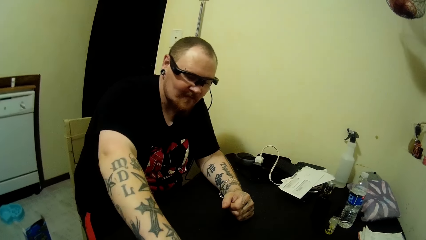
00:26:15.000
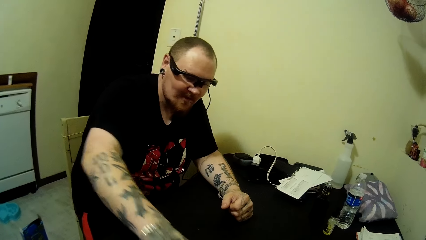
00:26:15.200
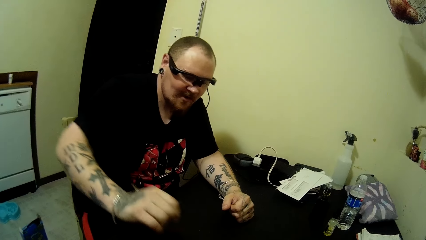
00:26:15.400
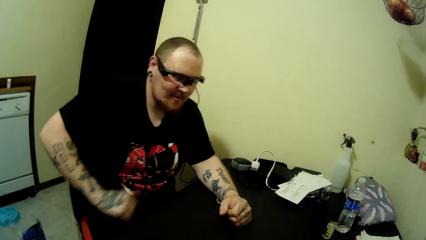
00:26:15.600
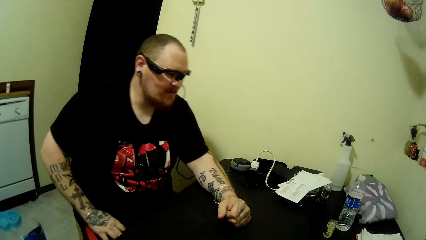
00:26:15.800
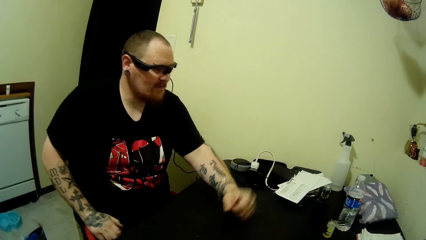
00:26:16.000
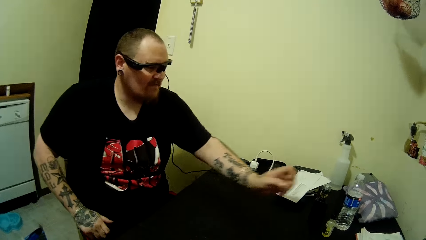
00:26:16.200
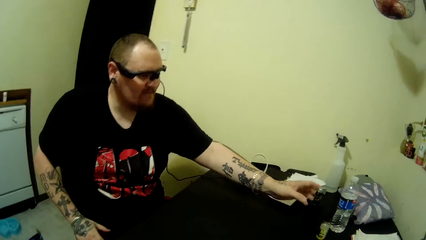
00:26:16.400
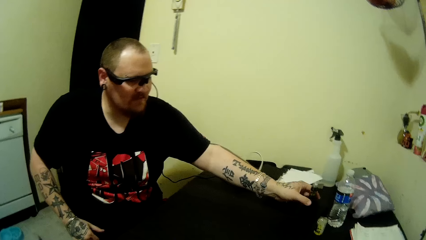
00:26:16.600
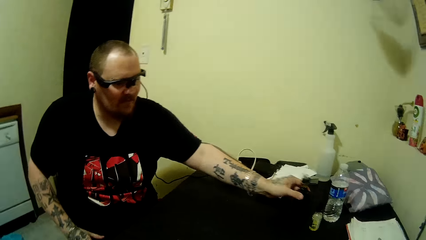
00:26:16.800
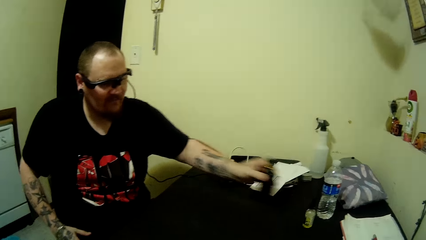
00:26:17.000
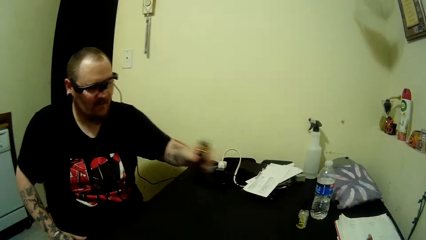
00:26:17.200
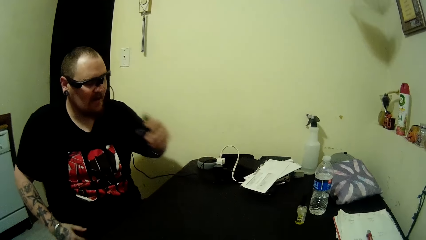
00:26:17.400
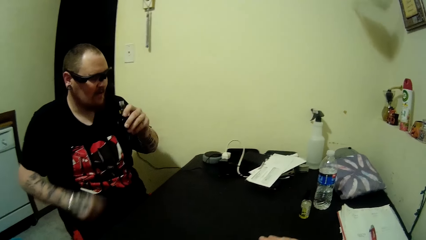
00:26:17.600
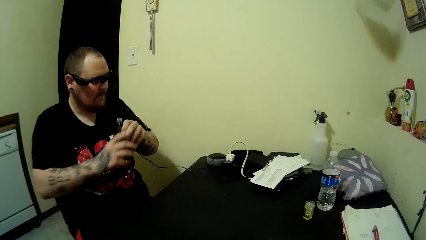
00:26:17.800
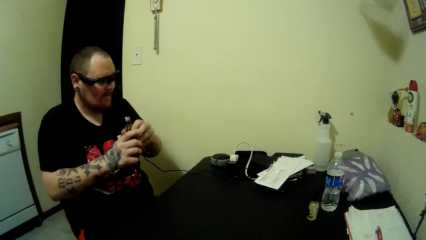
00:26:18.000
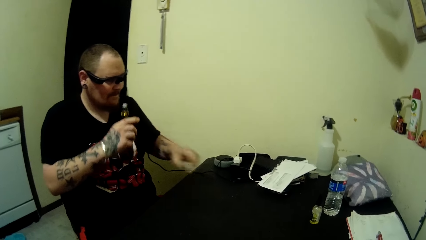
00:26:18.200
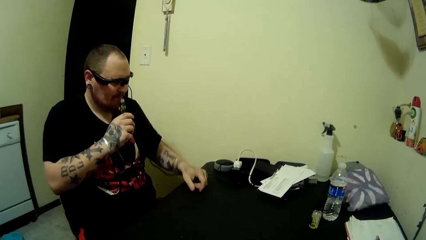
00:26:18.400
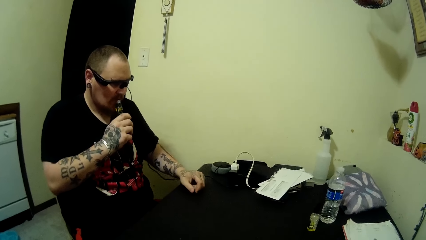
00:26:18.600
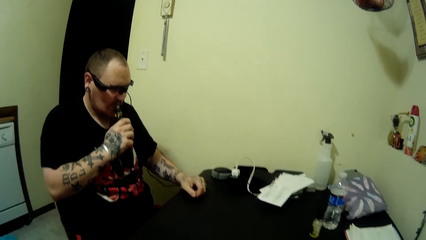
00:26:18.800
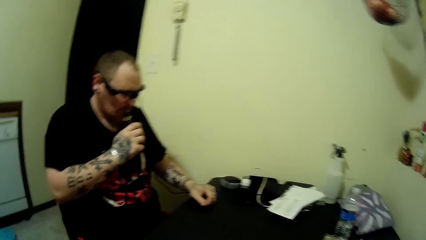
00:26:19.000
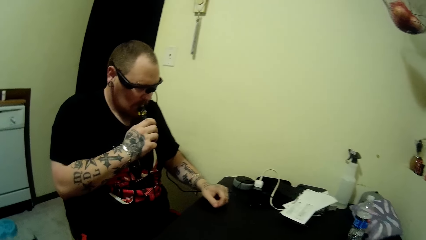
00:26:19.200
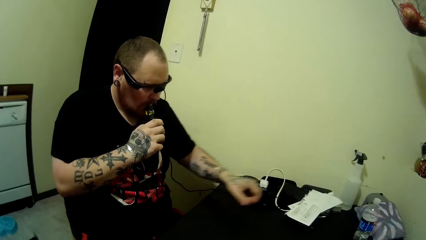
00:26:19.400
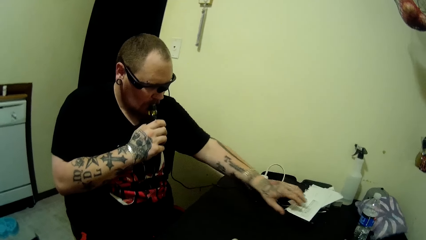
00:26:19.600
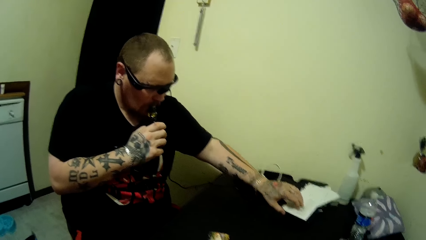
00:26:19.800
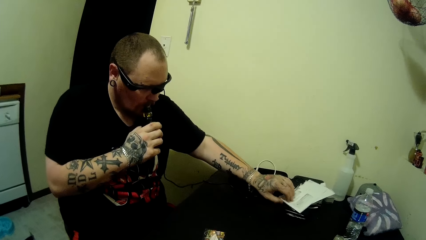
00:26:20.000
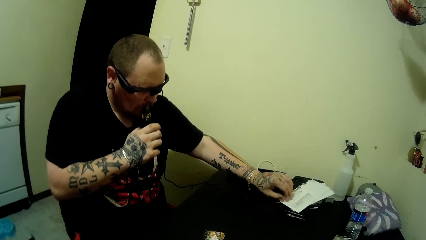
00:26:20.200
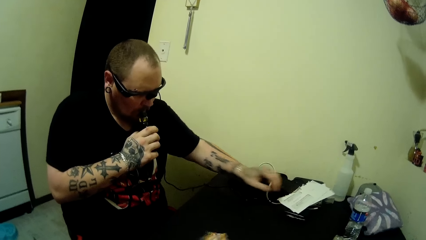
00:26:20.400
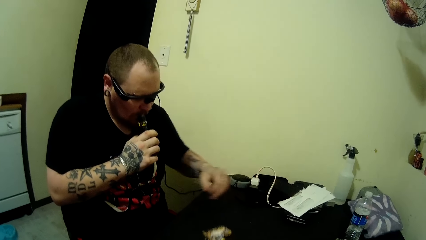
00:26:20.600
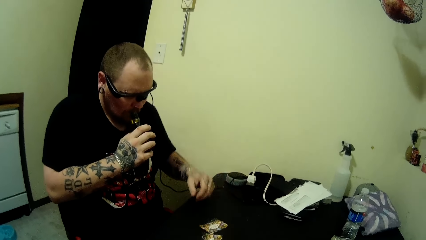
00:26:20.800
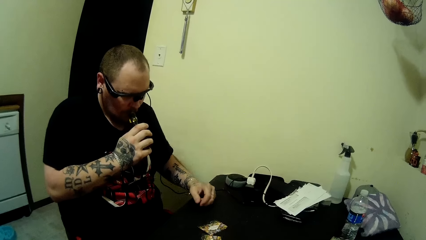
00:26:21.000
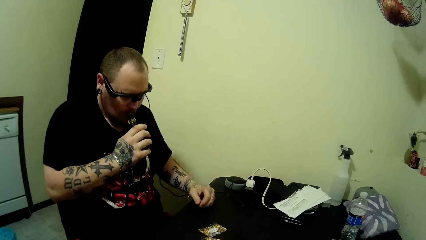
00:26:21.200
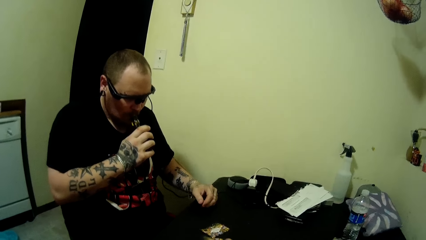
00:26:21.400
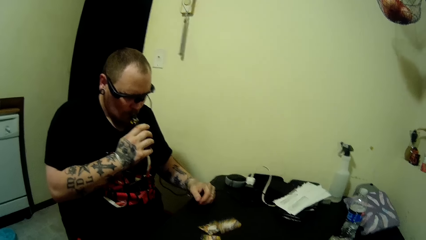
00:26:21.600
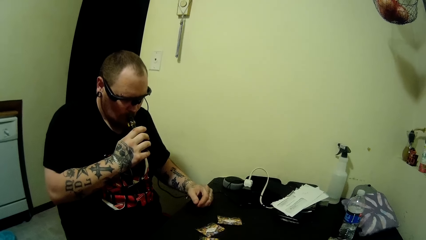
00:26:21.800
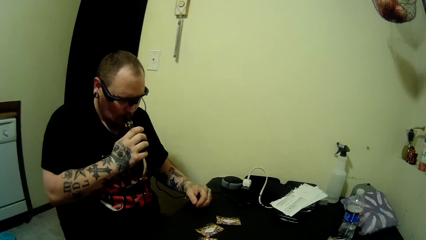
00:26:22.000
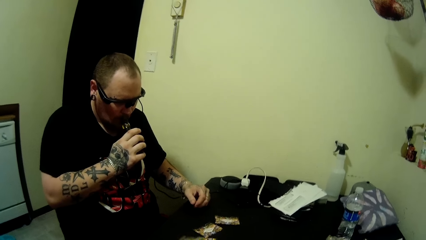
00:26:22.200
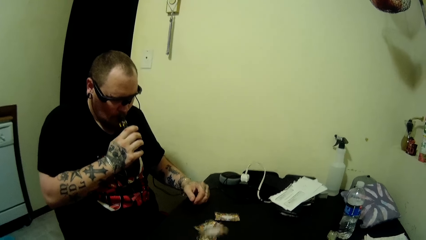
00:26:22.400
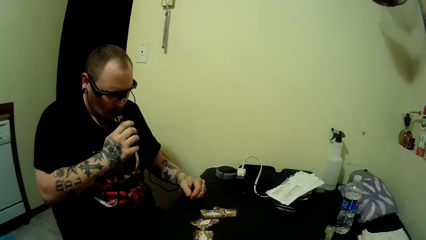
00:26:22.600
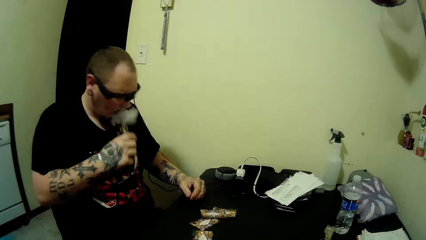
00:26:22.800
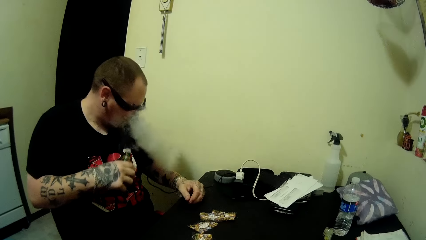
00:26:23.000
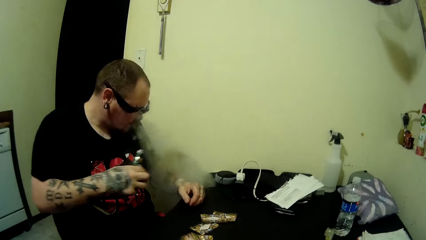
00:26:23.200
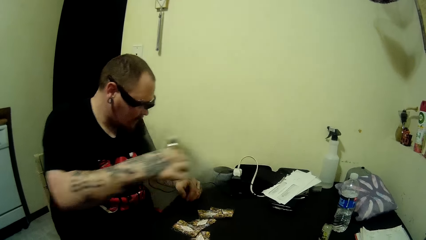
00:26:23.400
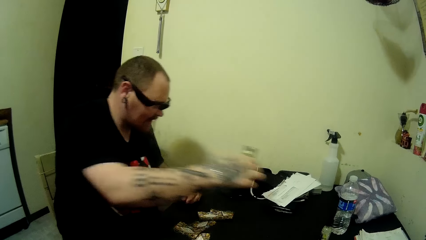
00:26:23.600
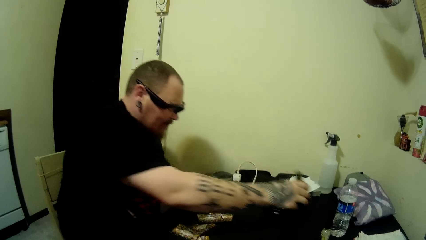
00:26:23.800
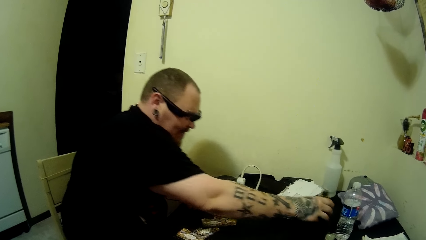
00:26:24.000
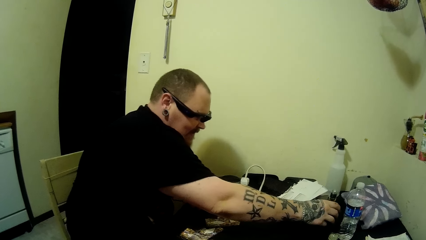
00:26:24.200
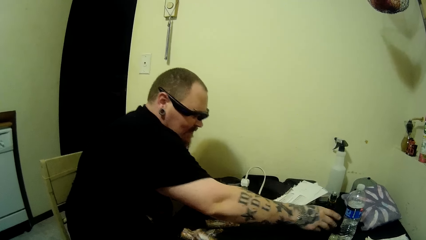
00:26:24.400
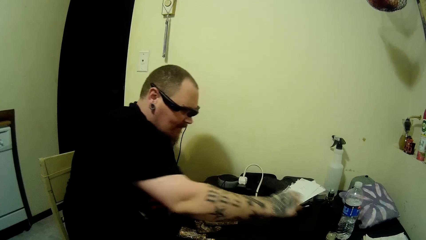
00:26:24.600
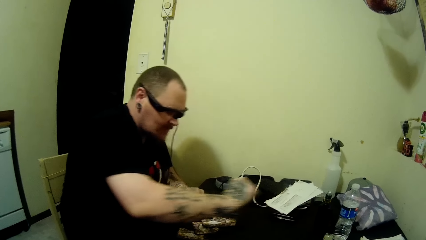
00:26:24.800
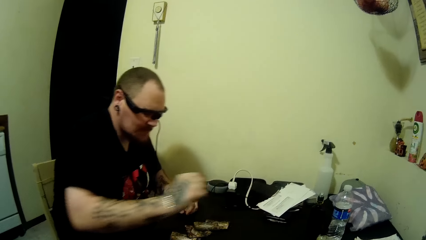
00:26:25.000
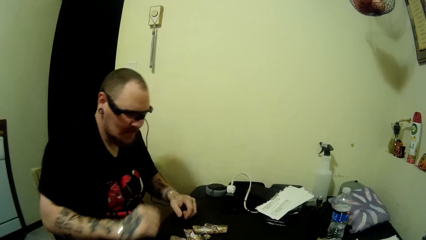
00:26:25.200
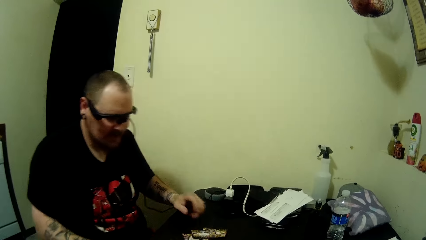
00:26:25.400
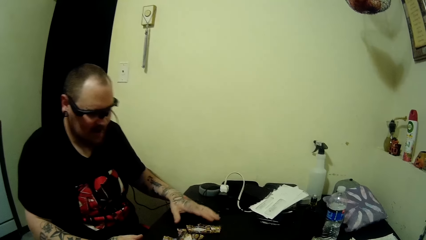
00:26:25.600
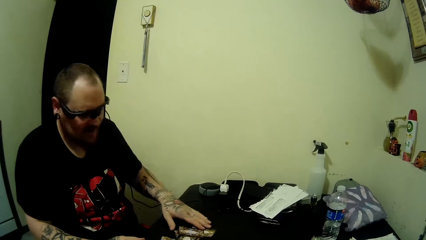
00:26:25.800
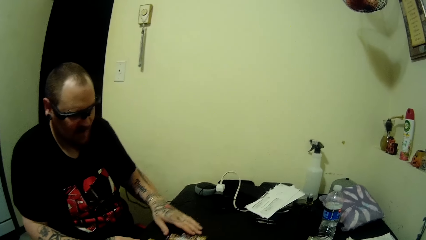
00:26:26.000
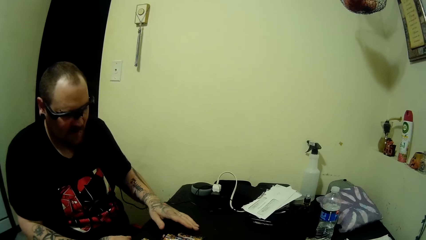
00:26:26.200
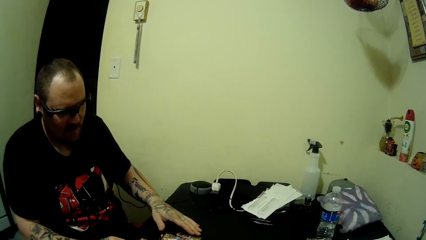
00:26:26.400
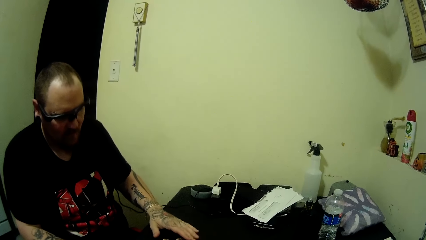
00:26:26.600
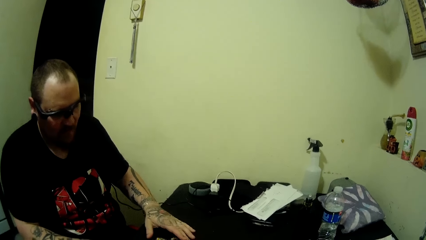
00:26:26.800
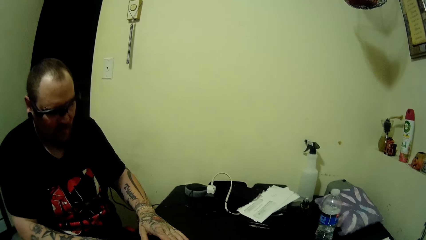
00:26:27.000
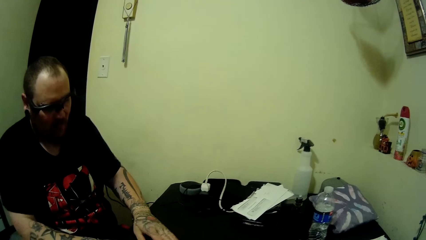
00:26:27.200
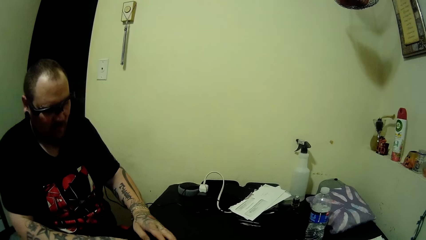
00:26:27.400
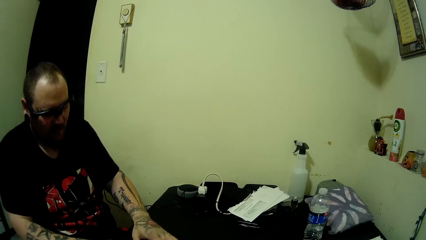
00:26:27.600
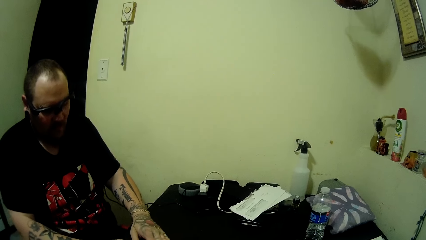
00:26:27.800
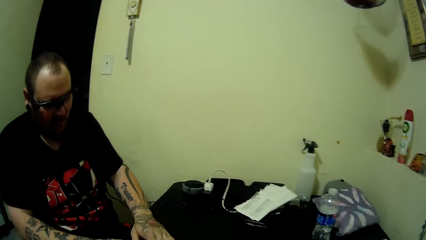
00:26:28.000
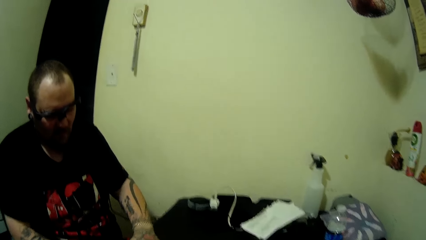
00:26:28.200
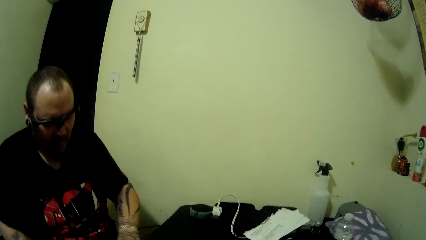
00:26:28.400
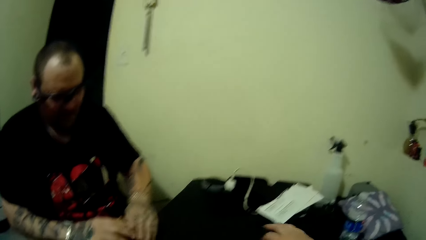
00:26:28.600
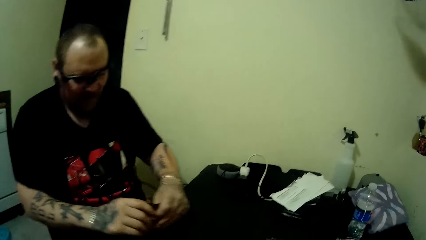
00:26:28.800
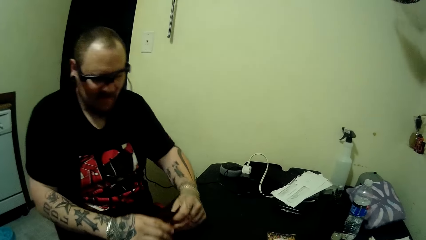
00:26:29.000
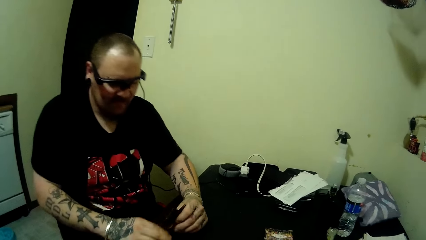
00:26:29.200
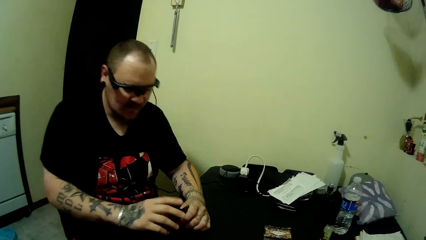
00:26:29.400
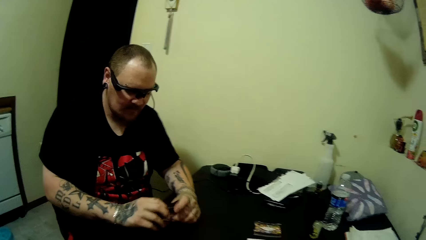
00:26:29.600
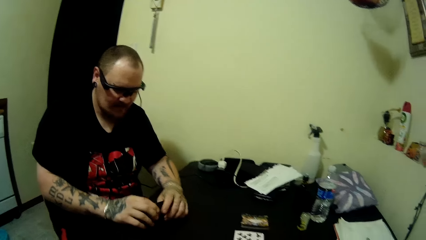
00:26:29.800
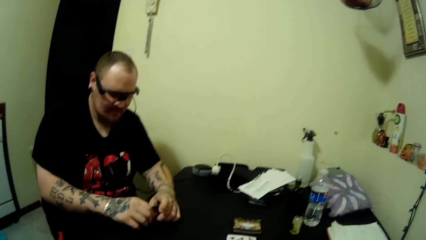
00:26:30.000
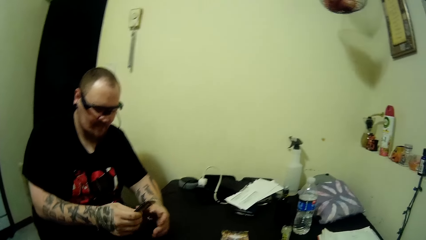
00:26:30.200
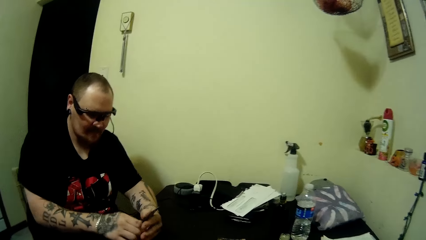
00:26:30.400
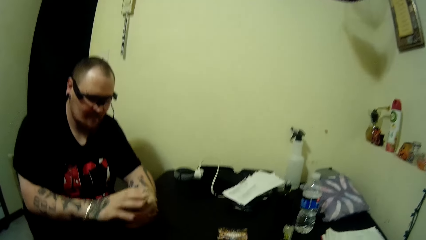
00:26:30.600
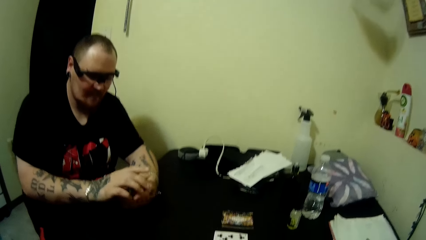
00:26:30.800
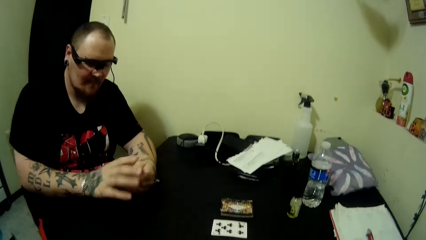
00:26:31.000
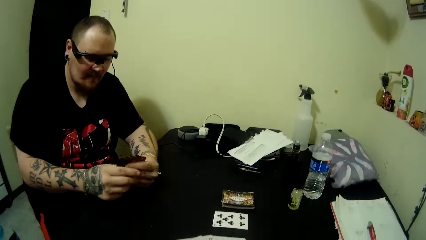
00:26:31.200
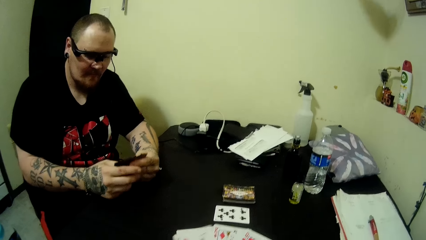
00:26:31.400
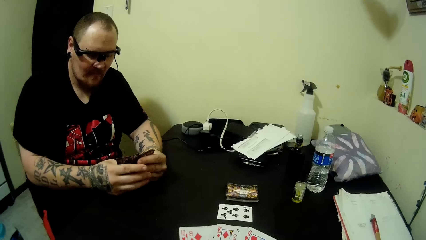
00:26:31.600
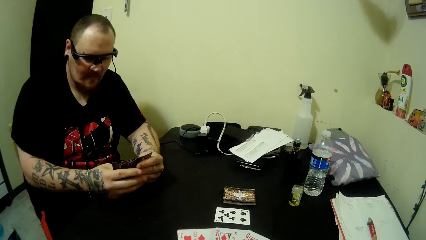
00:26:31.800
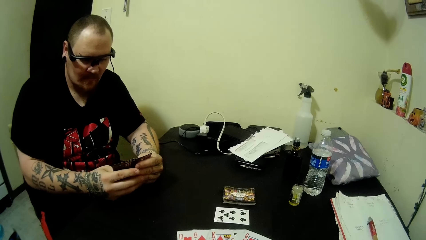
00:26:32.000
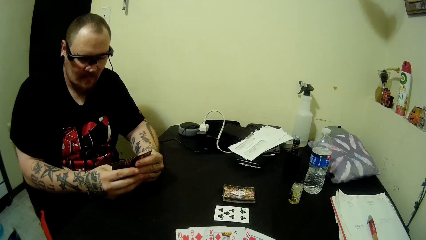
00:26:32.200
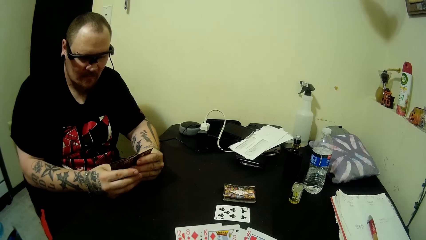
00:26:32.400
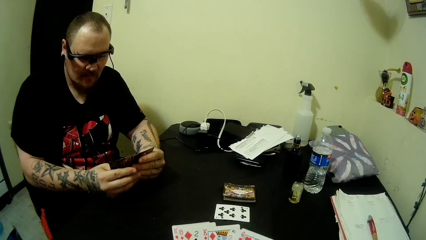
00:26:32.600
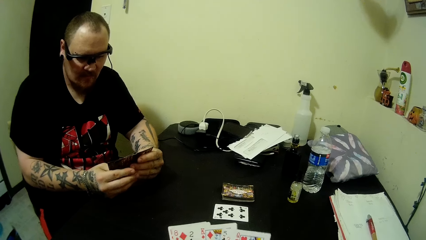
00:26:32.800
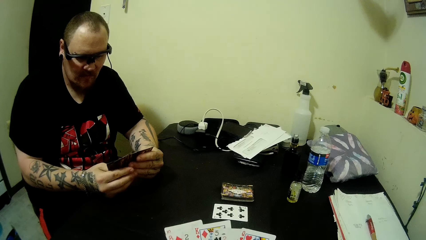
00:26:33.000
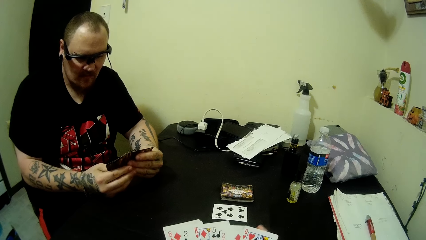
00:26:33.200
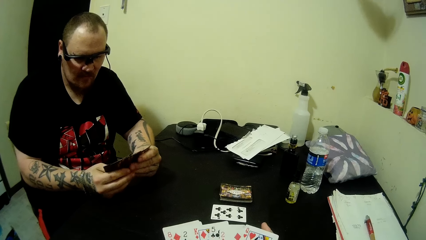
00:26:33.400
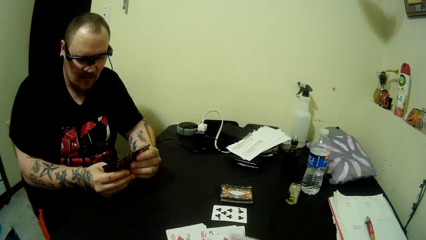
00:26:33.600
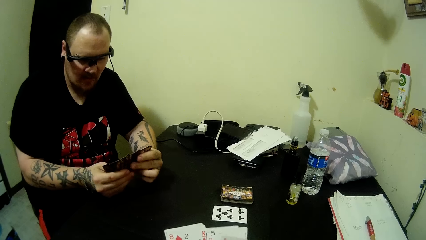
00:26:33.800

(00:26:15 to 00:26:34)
A man picks up a shisha vessel from the table. The man siphons the shisha. The man touches the playing cards. The camera wearer moves the playing cards. The man drops the shisha vessel on the table. The man picks up the cards on the table and moves the playing cards. The man arranges the cards on the table. The camera wearer arranges the cards in his hands.
